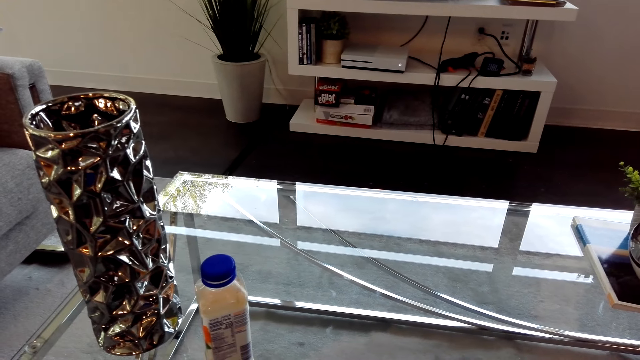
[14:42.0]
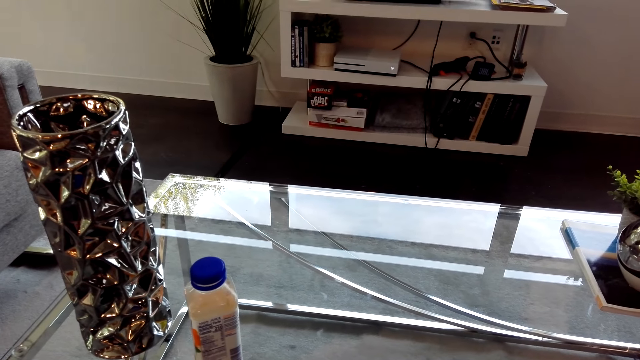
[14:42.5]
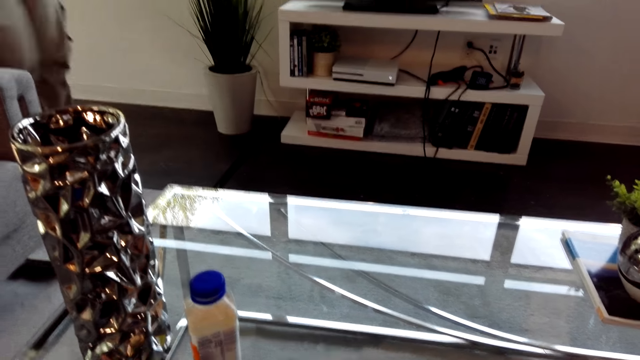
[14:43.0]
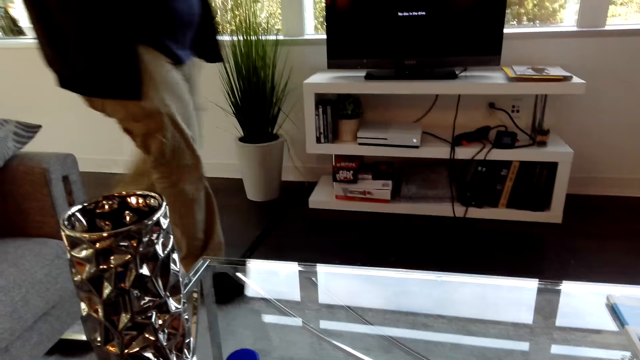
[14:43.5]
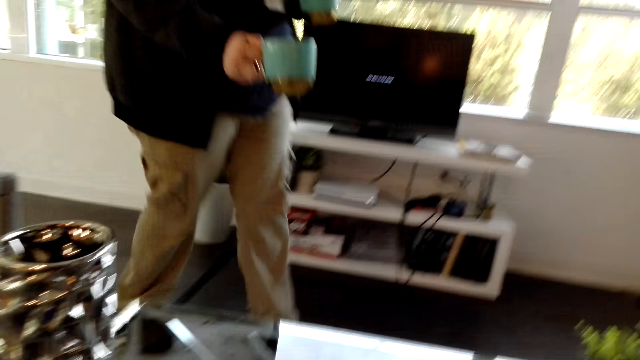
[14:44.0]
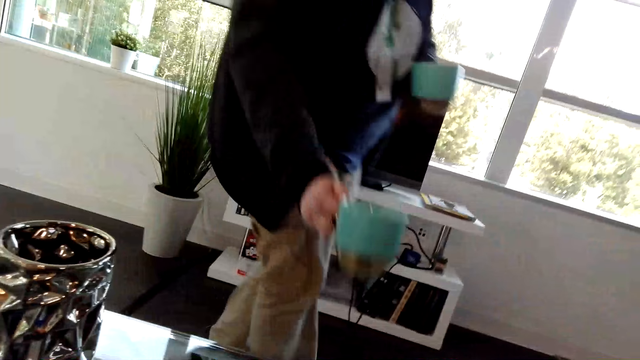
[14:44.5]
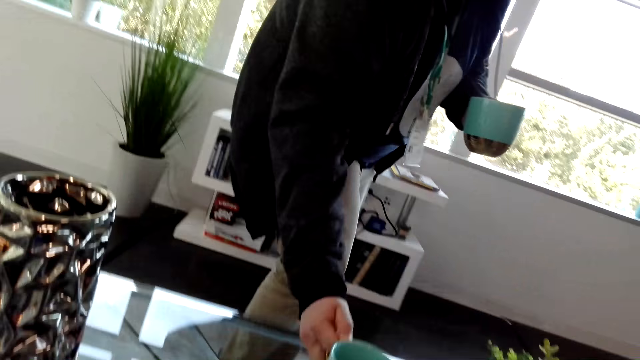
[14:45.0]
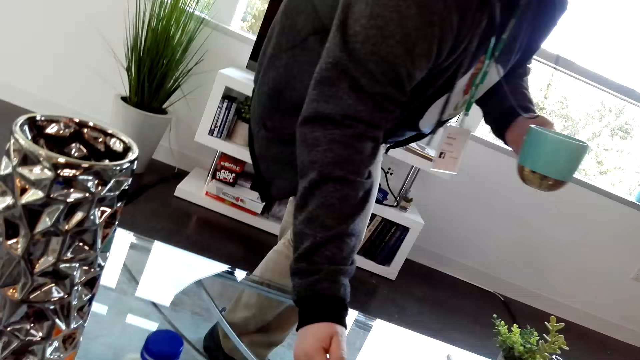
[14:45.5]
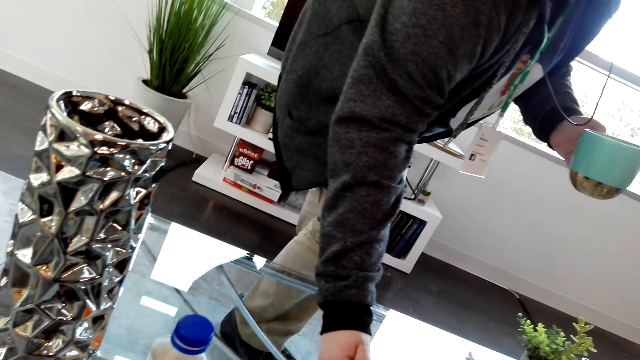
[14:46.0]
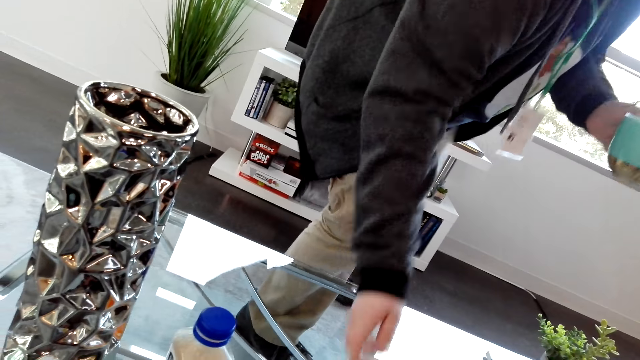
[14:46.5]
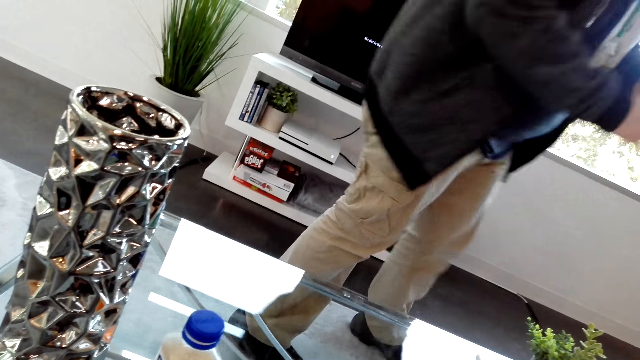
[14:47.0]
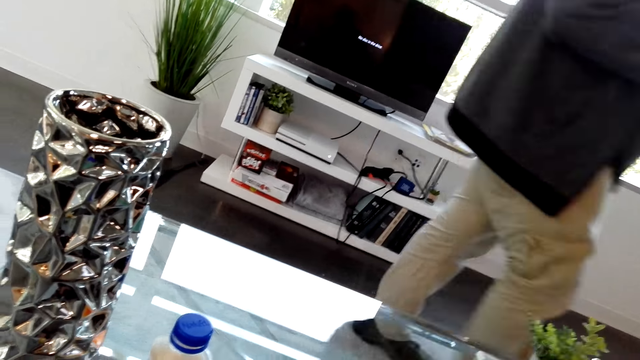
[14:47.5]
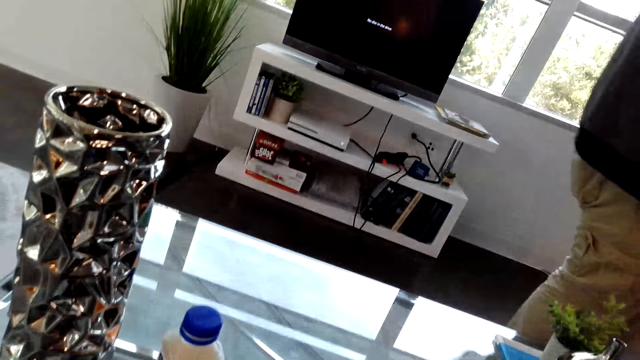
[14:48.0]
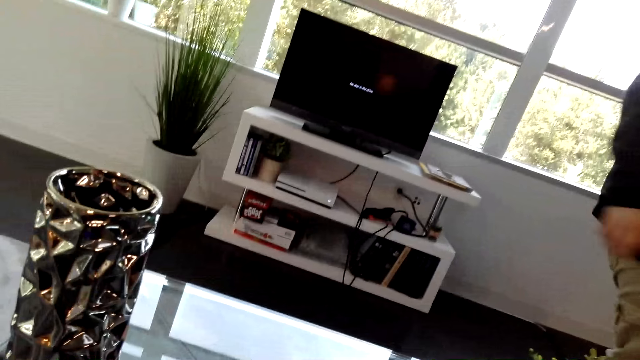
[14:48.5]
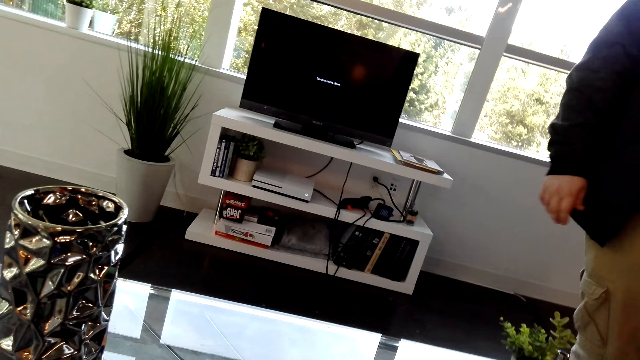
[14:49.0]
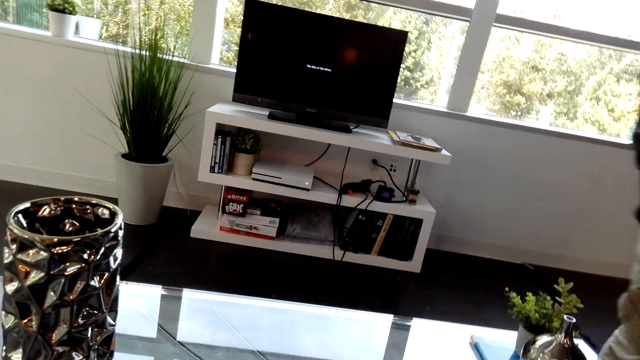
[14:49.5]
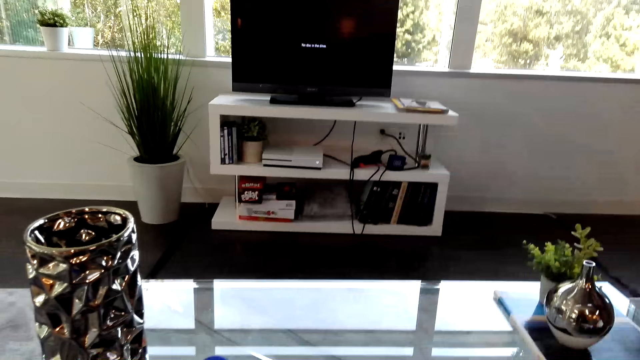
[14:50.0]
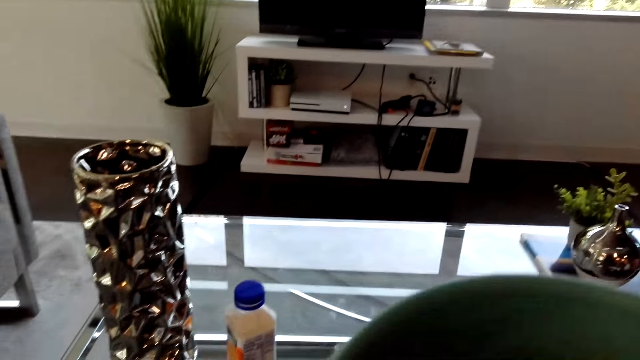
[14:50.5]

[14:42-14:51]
A man puts a cup on the table. The man gives the camera wearer the cup of tea. The man walks past the table. The camera wearer looks at the computer.

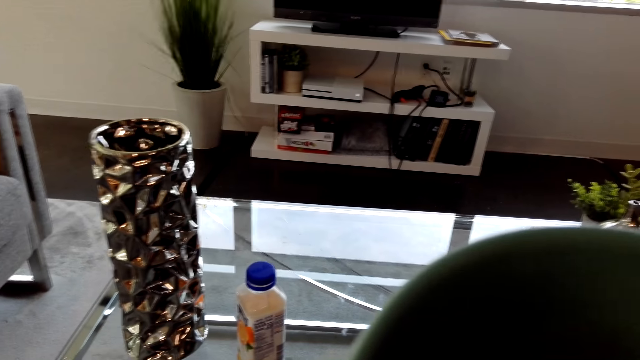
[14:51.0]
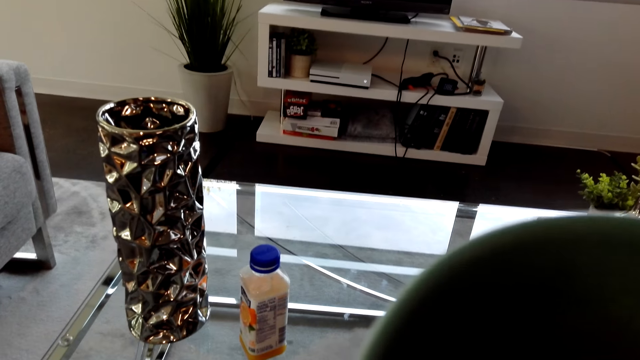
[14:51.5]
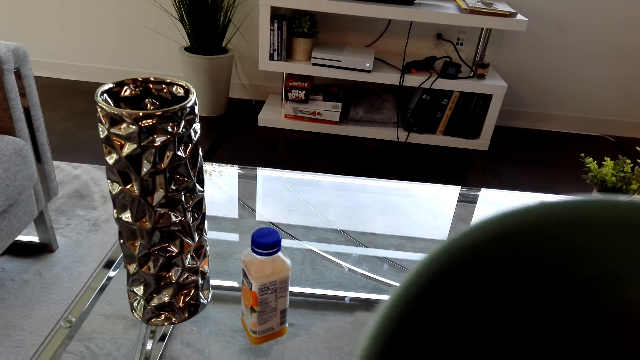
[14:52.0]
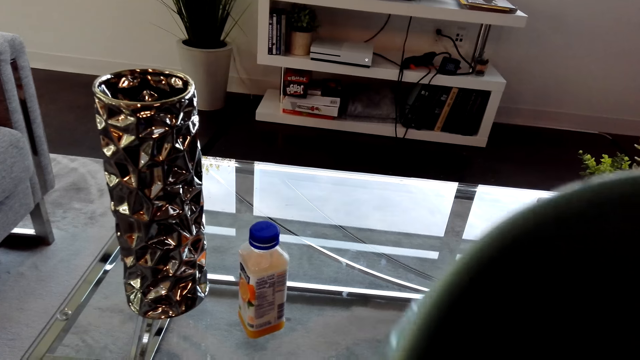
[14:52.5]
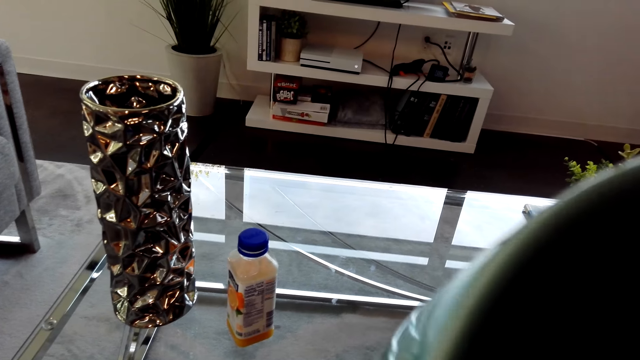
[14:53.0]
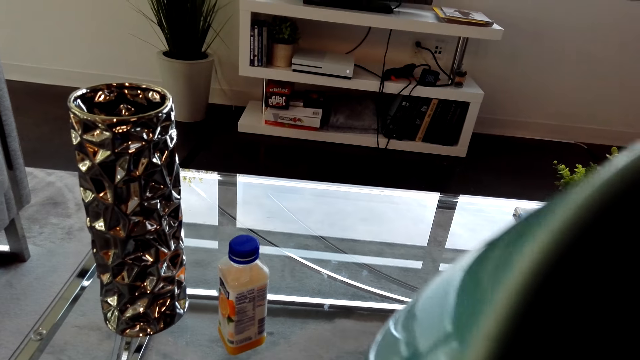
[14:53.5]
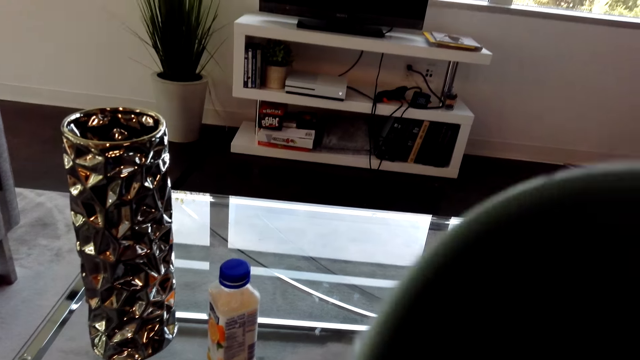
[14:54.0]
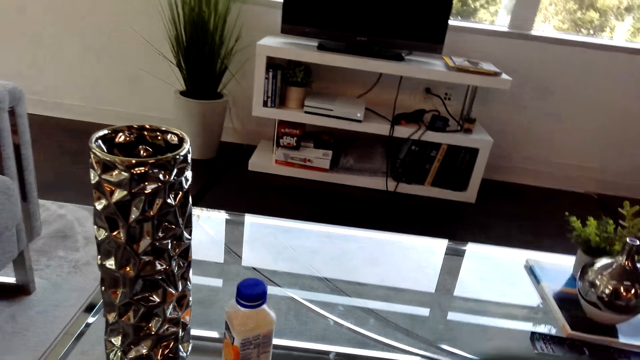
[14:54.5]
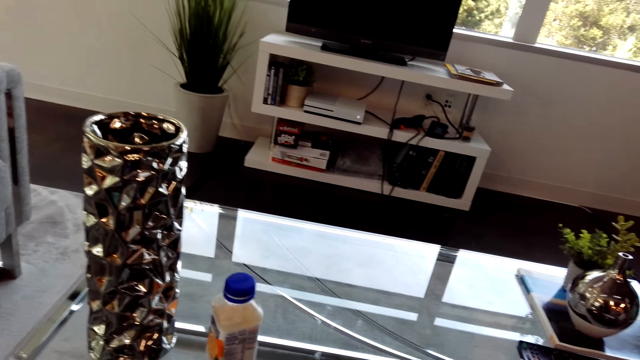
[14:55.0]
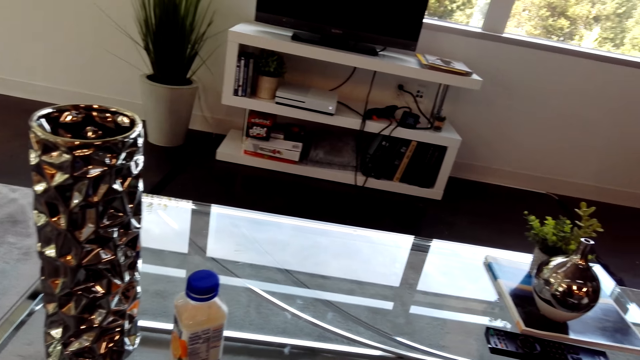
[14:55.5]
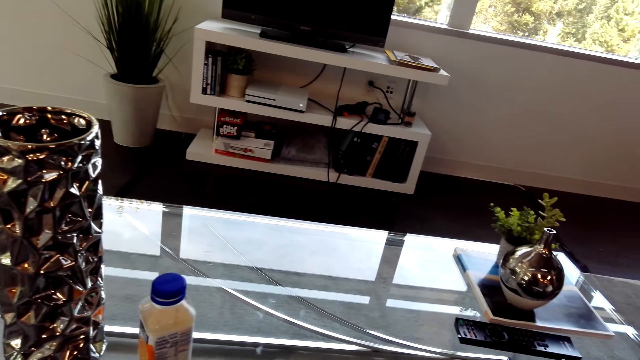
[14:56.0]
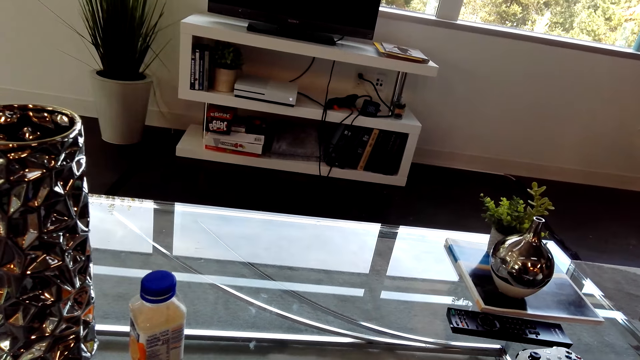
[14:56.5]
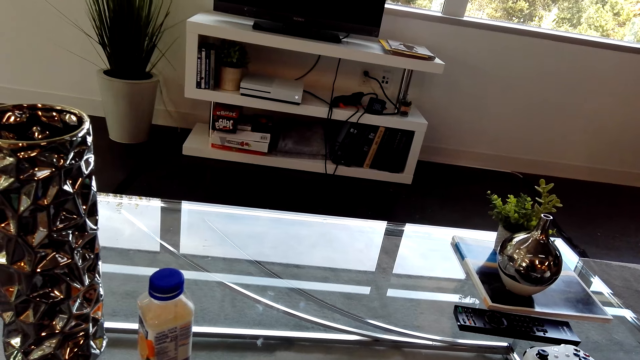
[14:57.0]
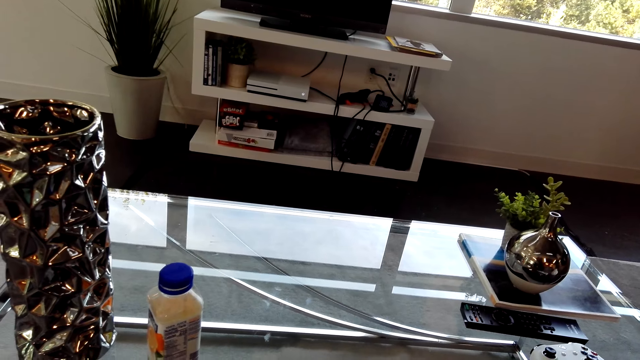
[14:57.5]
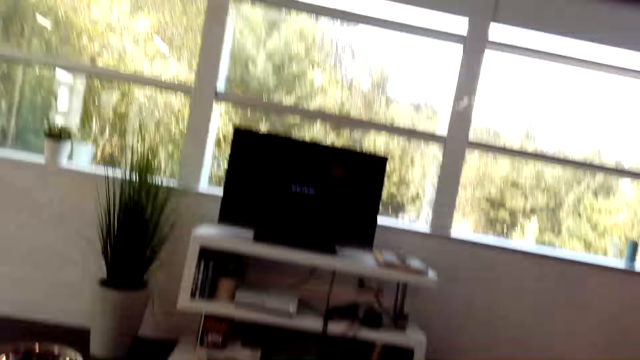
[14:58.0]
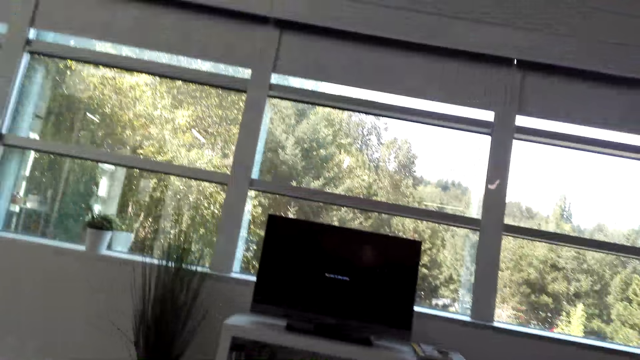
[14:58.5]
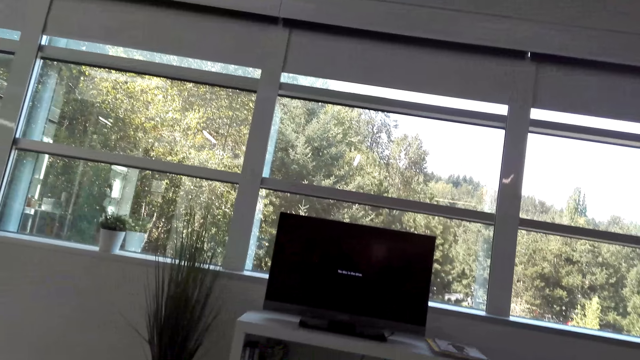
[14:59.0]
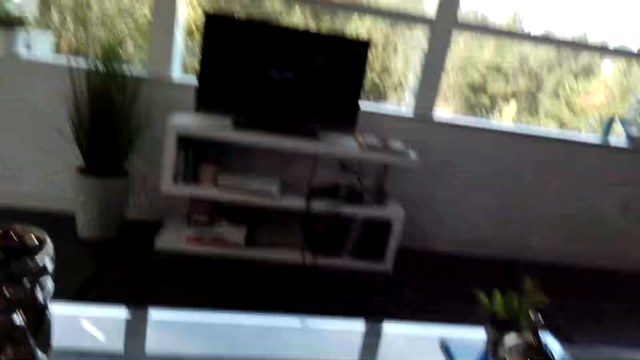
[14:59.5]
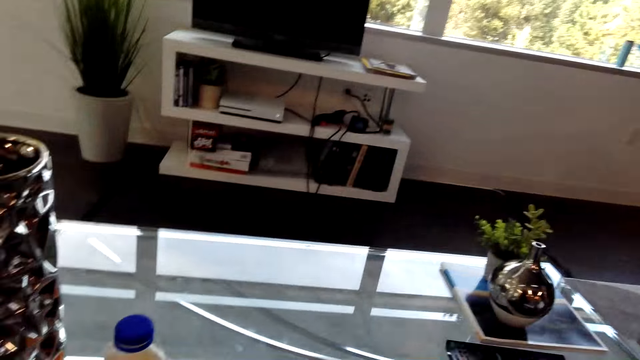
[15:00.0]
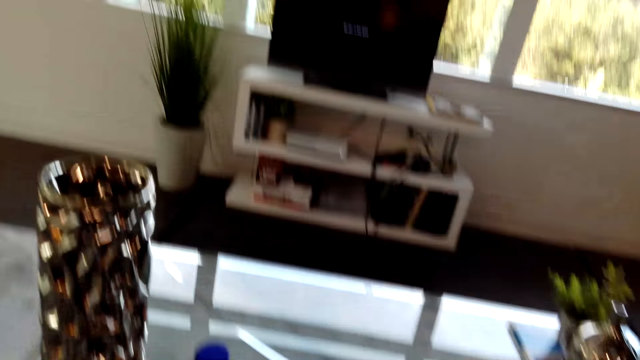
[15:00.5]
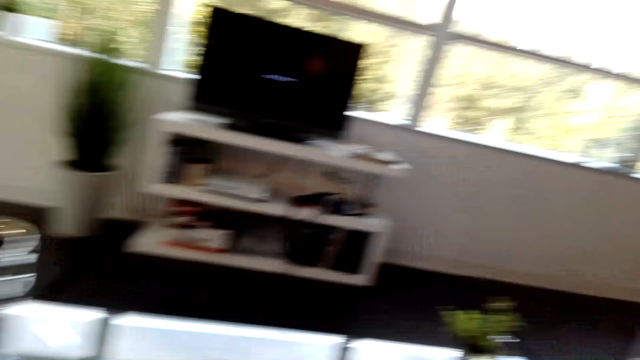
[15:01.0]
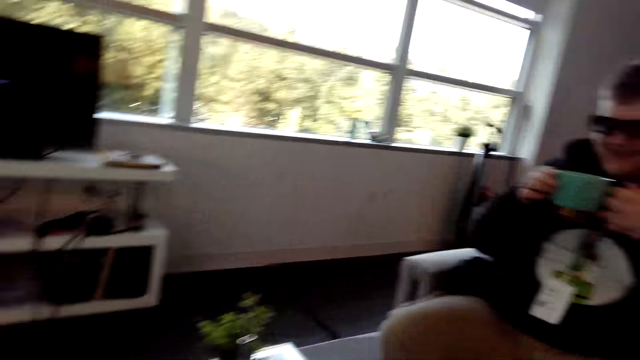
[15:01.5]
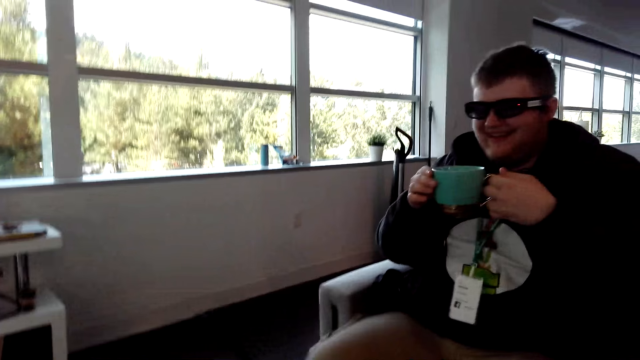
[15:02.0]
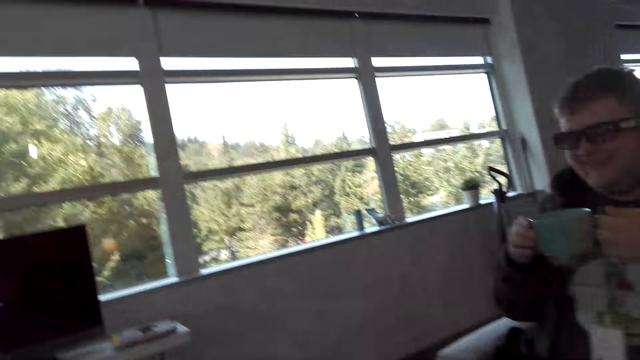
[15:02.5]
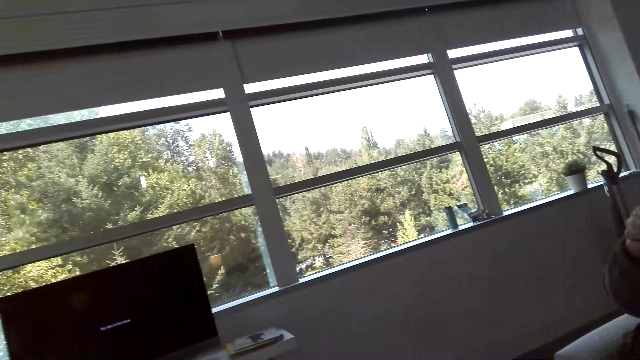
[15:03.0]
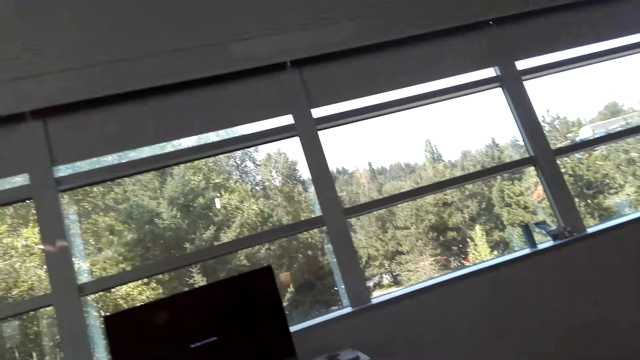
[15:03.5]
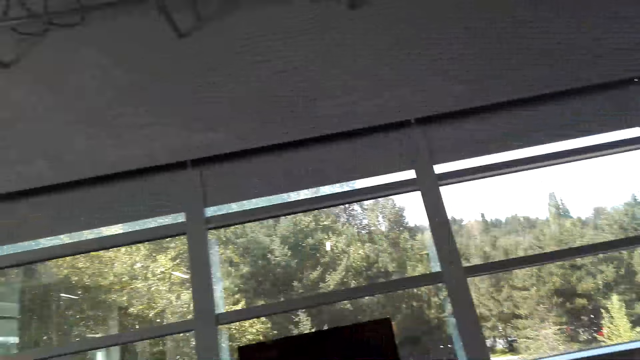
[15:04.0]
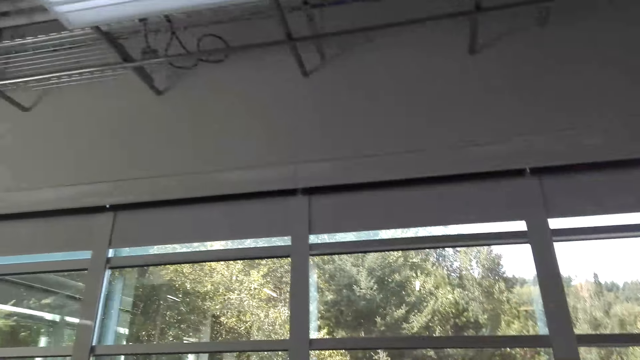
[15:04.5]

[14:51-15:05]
The camera wearer drinks the tea. They put the cup away. They look at the computer. A man communicates with the camera wearer. The camera wearer looks around. They look at the television. The man holds a cup. The camera wearer turns around the office. They look around. They look at the window.
